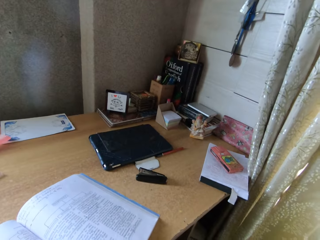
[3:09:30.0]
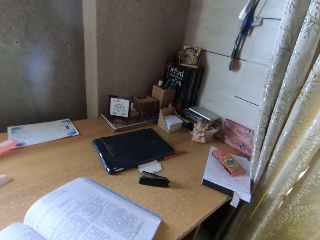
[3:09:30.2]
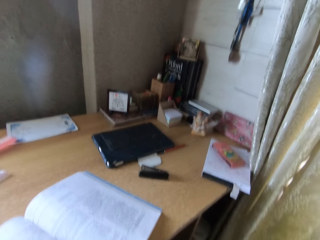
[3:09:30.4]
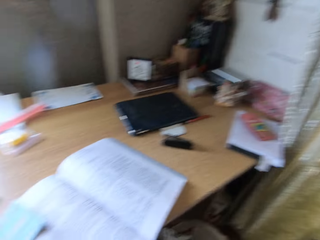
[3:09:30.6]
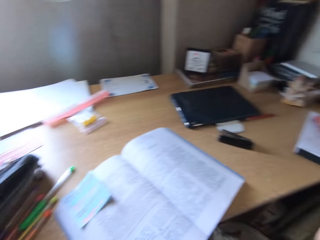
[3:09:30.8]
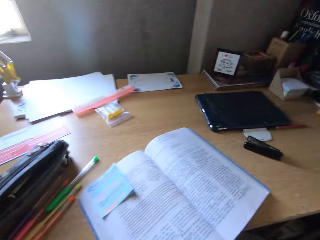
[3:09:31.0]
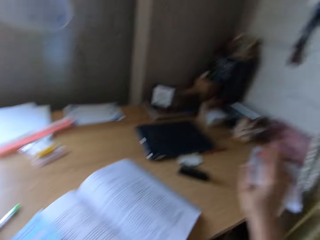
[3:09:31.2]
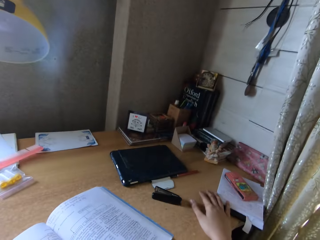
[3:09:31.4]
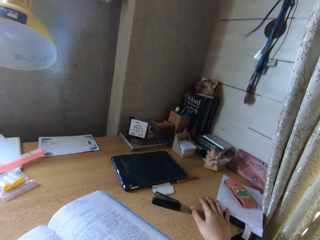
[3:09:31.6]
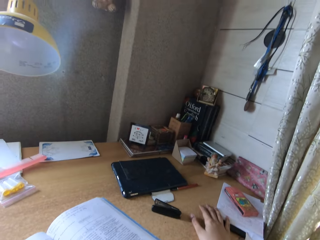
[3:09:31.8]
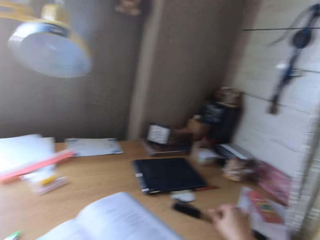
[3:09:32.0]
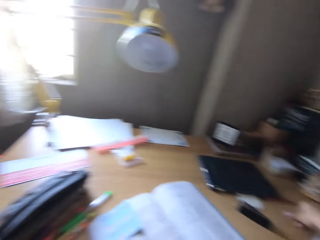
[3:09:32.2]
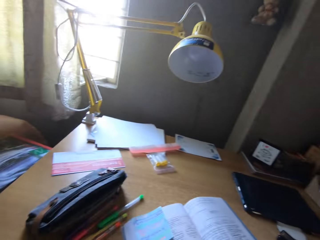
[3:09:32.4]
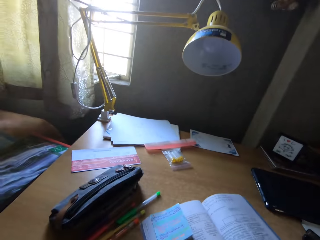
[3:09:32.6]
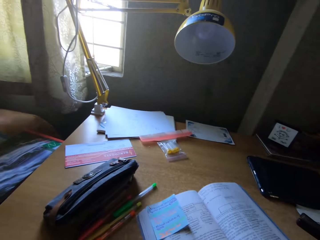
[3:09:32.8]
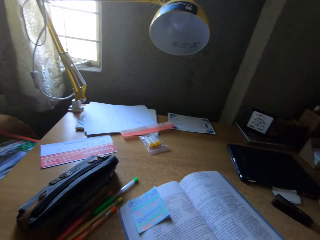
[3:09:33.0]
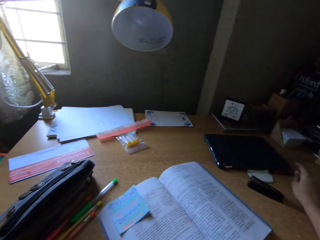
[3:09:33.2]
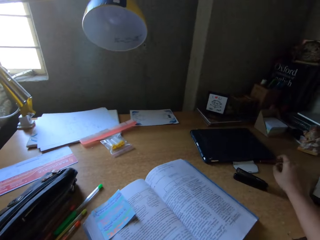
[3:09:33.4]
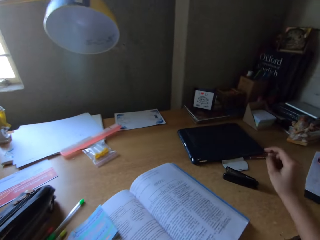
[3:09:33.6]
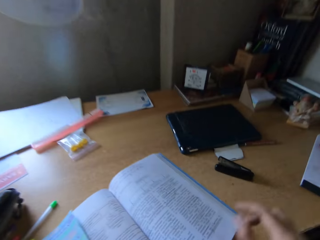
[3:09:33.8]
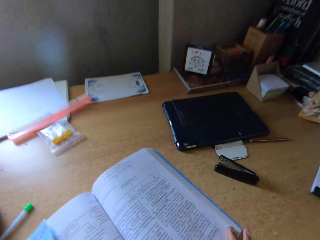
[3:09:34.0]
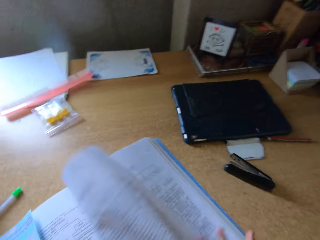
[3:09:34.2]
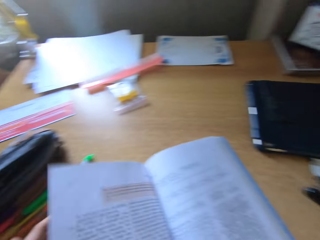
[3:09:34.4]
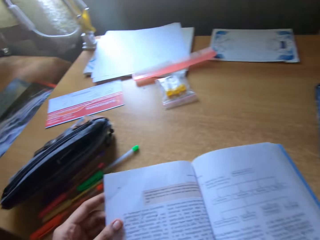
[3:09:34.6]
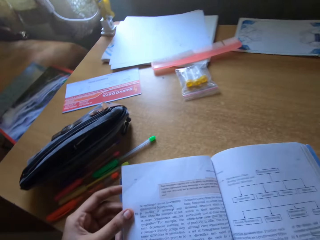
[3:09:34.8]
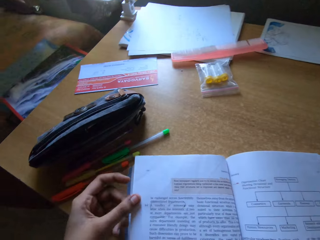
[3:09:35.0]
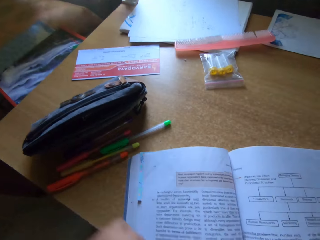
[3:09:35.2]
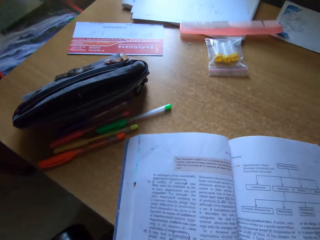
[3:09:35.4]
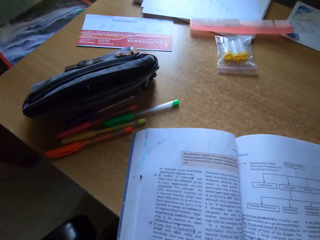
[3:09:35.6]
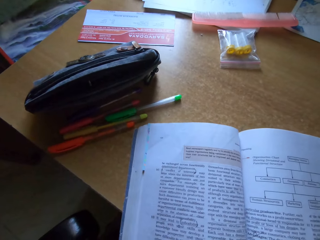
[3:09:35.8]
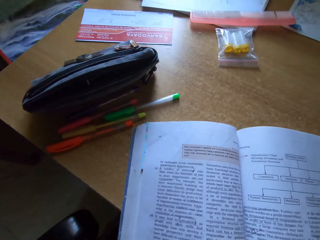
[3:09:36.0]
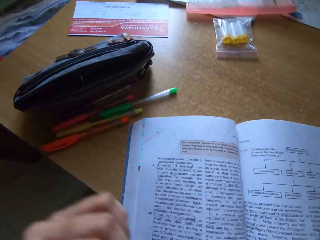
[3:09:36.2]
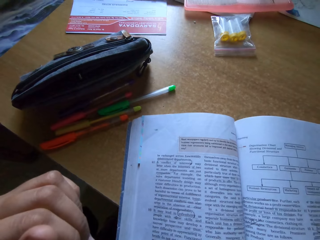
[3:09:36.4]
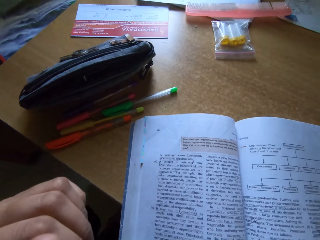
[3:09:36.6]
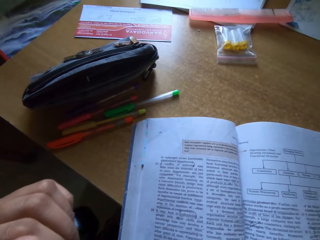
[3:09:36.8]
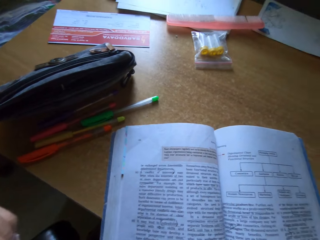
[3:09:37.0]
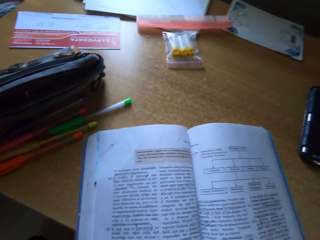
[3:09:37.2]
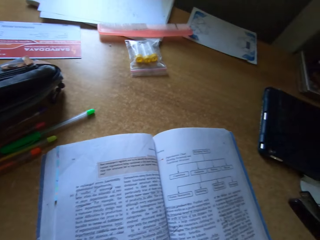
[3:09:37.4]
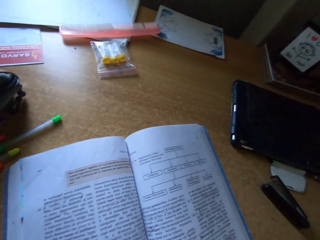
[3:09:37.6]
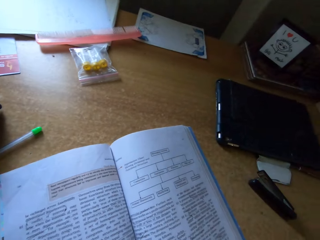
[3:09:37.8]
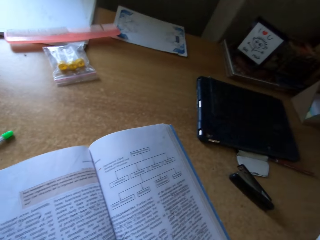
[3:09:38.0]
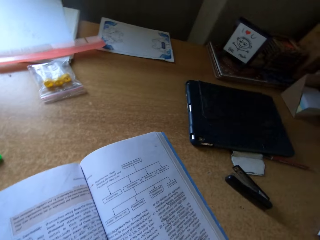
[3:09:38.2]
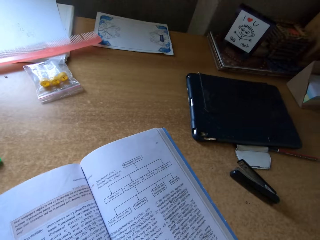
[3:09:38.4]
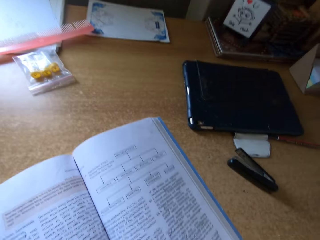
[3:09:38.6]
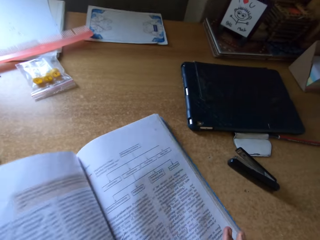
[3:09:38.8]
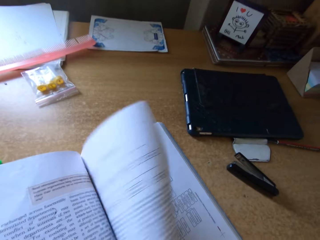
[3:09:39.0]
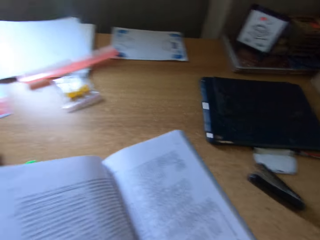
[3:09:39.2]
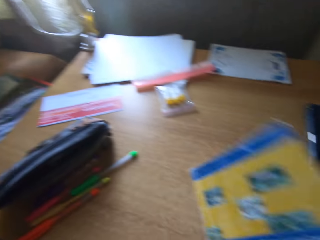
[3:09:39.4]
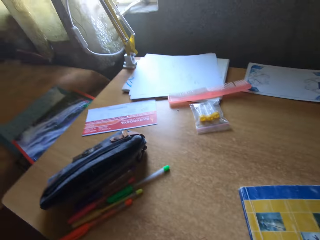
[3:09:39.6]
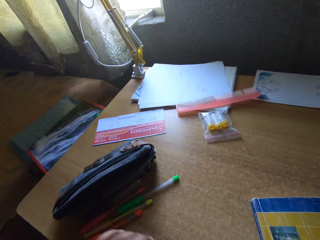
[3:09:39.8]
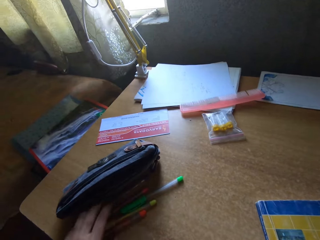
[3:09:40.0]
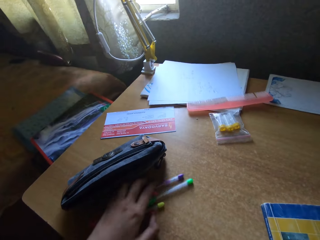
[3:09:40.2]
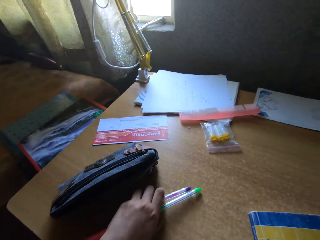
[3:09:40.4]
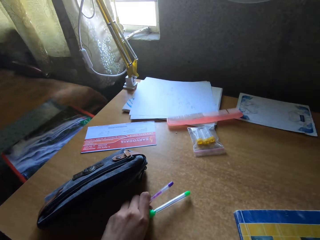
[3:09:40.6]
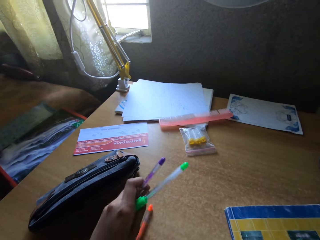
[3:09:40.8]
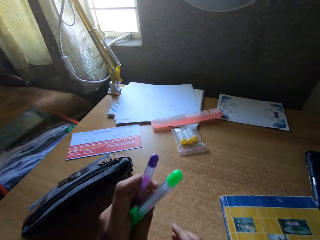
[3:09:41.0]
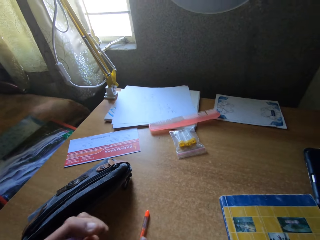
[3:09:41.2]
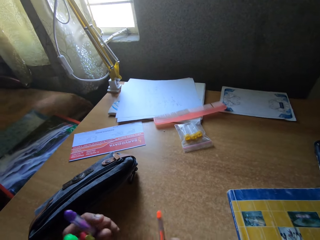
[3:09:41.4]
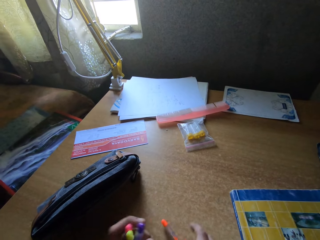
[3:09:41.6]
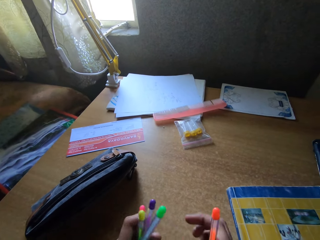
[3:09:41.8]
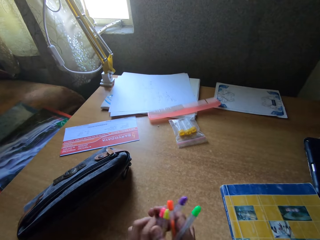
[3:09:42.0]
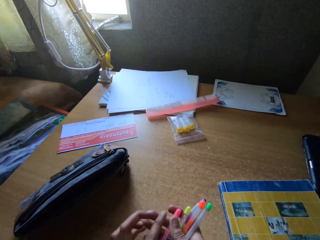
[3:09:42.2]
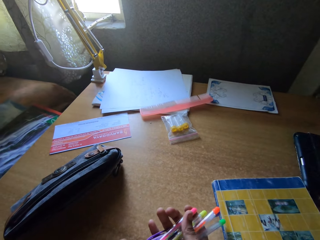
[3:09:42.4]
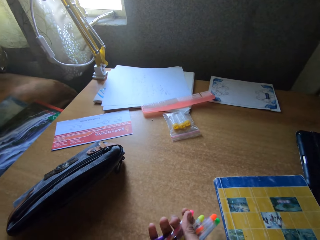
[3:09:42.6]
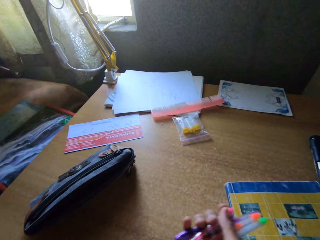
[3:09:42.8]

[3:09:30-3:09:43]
The camera wearer reads the book. They turn the book page. They look around. They close the book. They pick up the pens on the table.

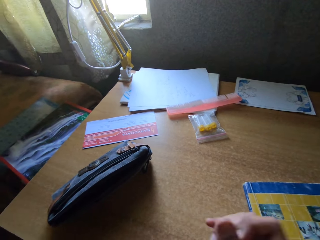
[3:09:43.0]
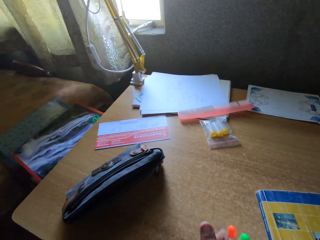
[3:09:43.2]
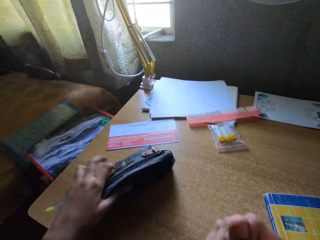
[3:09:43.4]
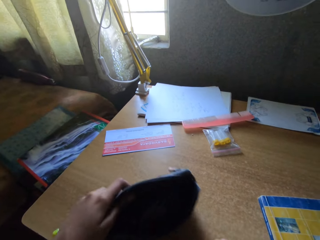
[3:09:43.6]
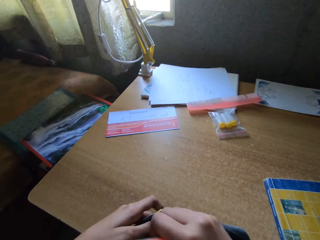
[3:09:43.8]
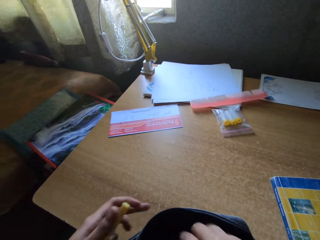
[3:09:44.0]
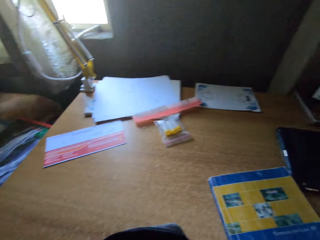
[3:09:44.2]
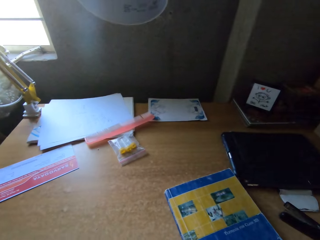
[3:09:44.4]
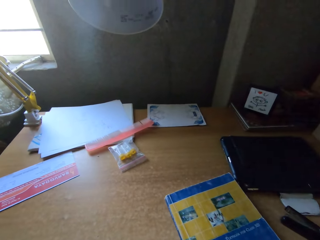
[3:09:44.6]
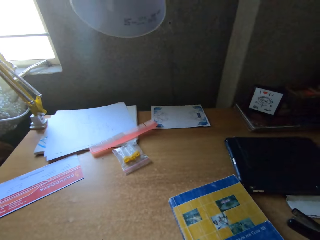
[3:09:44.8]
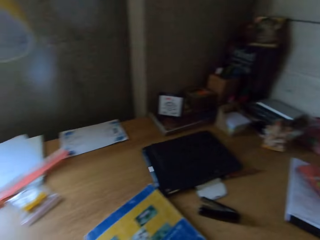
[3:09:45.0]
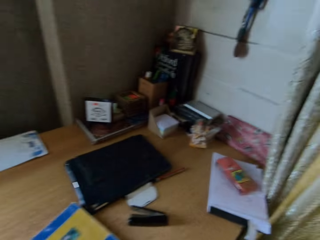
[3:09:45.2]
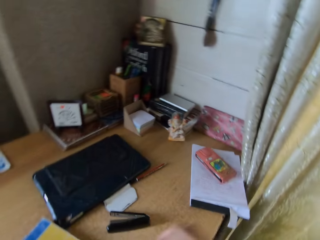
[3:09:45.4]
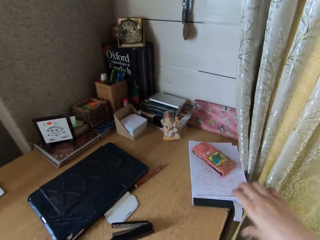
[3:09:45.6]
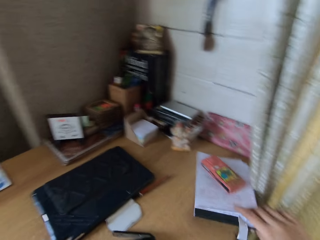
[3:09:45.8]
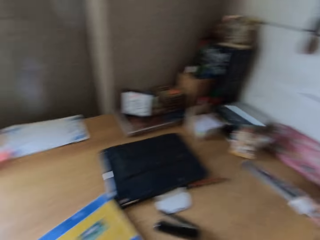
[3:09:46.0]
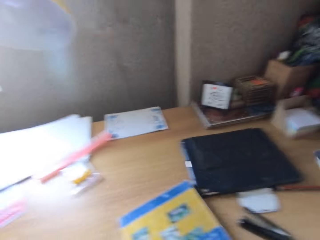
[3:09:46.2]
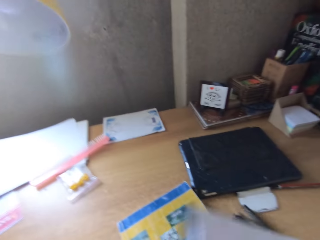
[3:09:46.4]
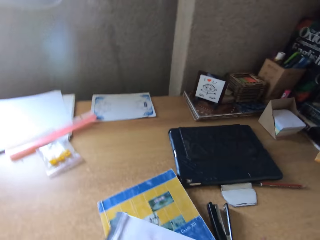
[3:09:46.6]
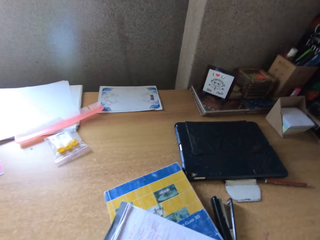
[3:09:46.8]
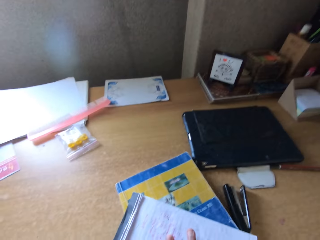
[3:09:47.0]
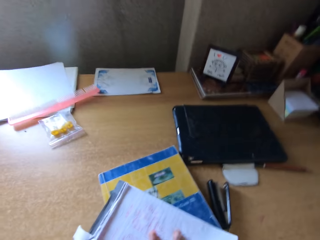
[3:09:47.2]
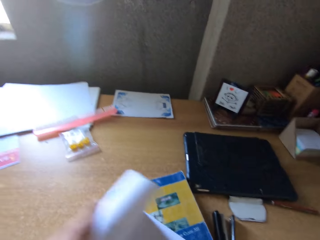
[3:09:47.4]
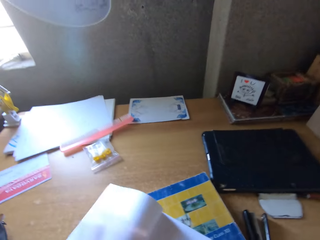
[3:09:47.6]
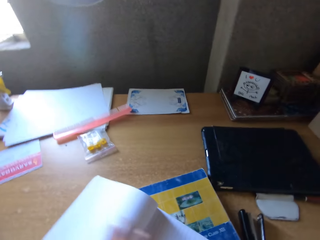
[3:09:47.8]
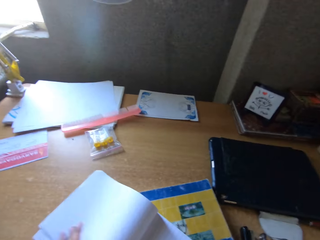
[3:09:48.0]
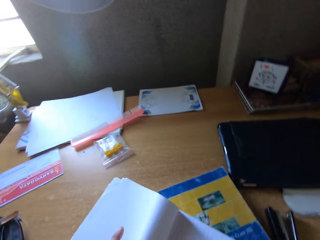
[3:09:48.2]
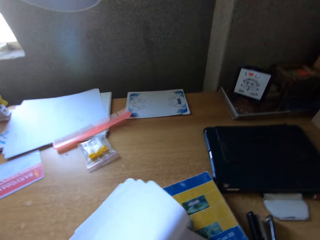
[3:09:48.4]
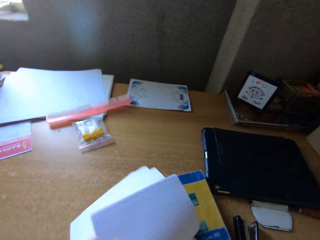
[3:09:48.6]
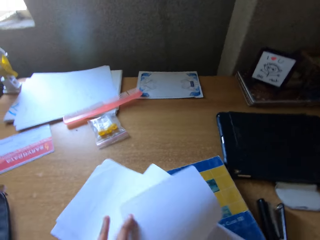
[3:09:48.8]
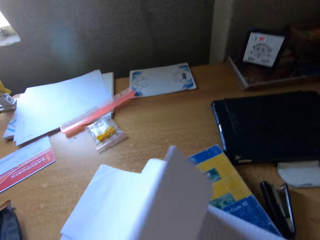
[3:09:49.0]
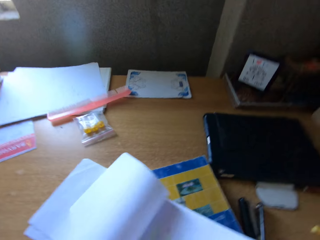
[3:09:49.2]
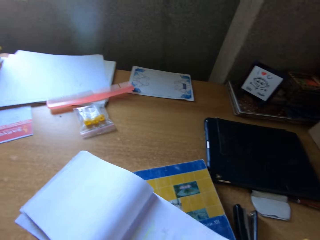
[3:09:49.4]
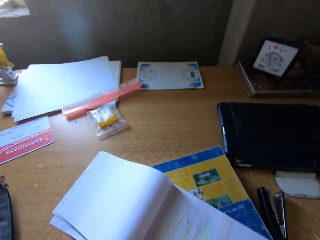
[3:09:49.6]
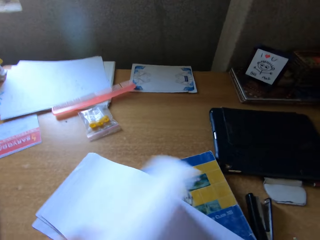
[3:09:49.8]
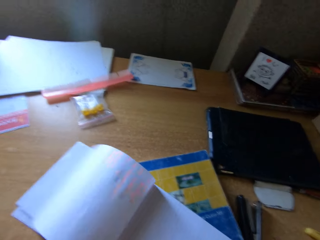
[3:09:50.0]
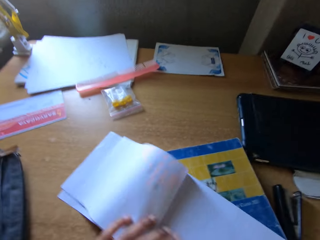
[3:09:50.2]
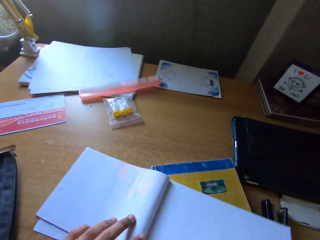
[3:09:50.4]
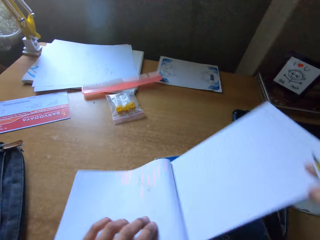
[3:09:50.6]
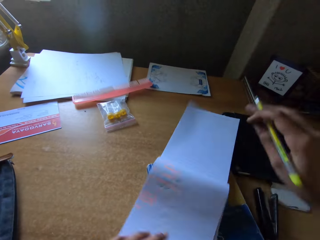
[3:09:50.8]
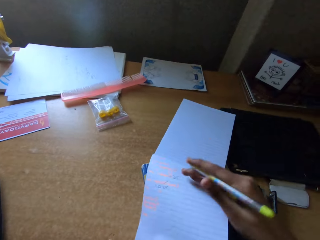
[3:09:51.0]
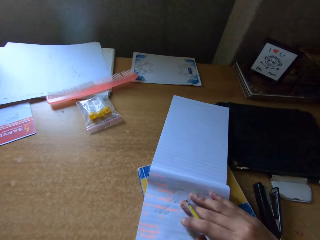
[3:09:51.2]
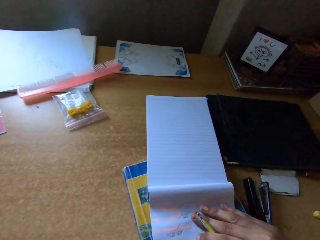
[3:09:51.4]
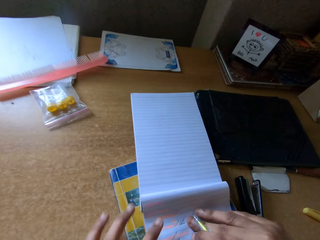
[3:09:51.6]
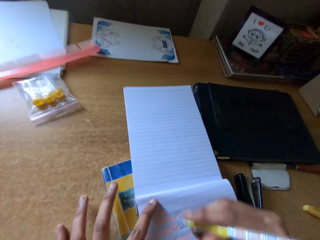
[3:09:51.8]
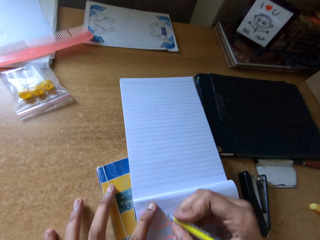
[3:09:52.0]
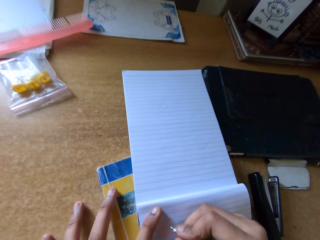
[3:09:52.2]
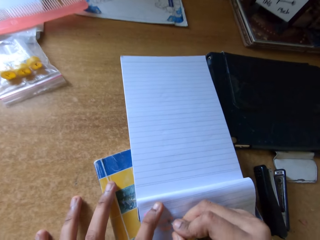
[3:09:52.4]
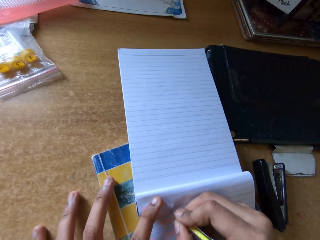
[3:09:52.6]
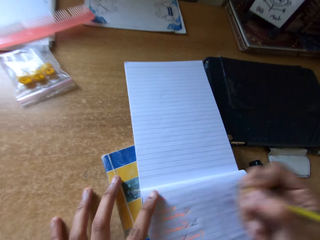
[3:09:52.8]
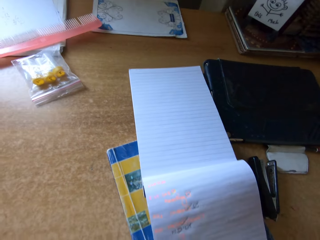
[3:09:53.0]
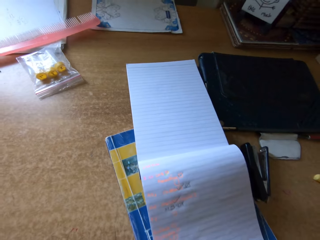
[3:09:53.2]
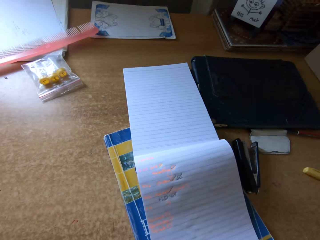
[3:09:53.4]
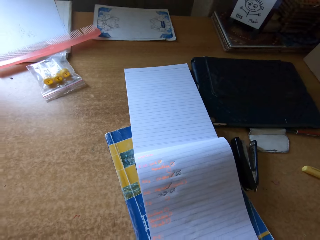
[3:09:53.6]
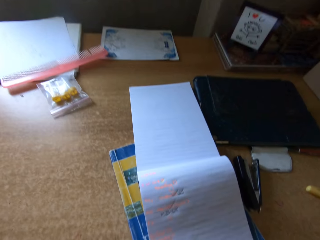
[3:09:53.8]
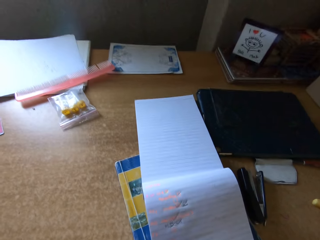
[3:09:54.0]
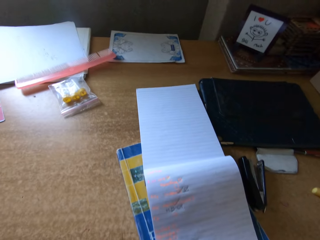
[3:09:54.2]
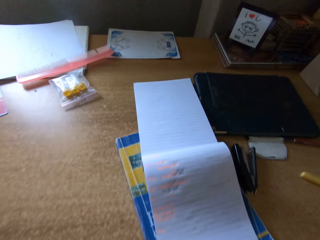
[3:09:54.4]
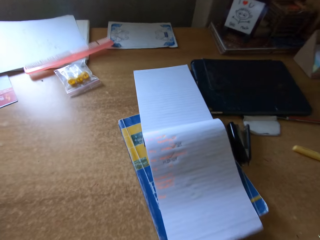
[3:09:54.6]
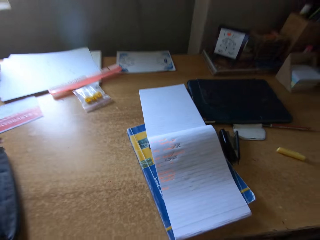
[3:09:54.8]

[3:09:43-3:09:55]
The camera wearer puts the pens on the small handbag on the table. They pack the things on the table. They put the book on the table. They open the book. They write on the book.
